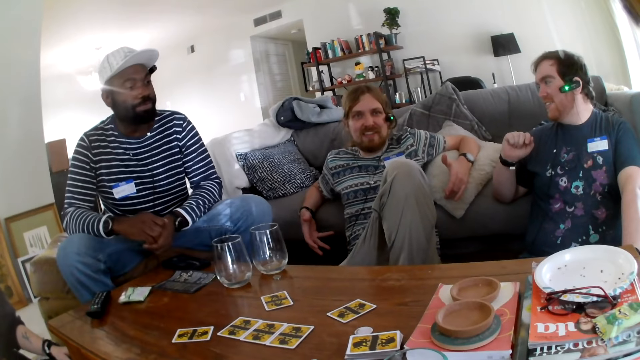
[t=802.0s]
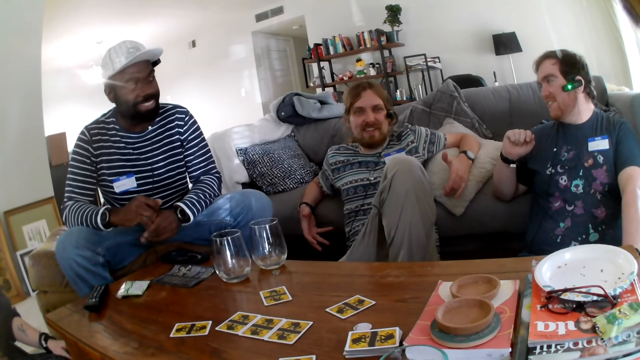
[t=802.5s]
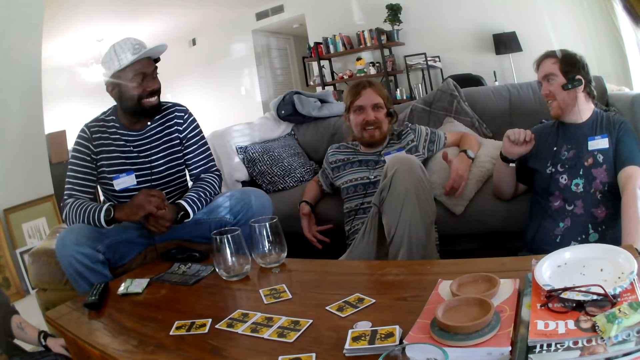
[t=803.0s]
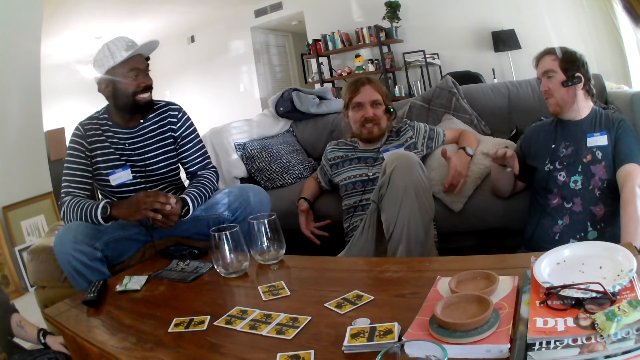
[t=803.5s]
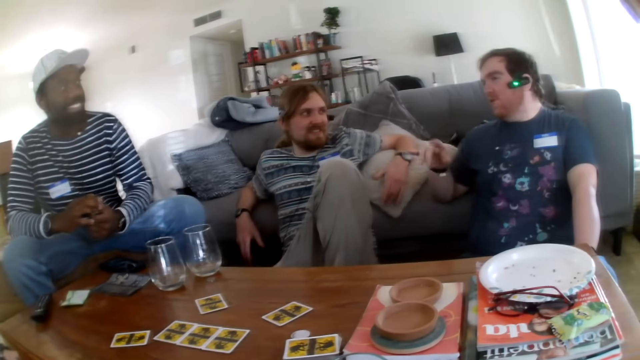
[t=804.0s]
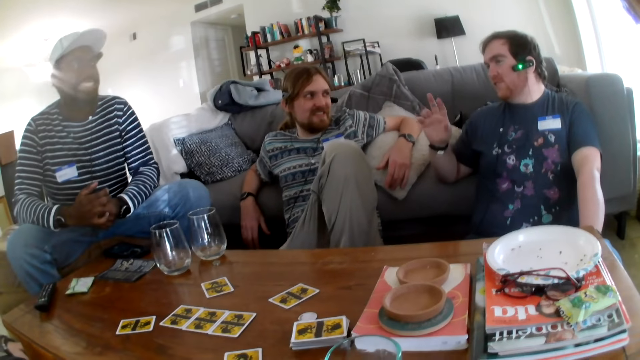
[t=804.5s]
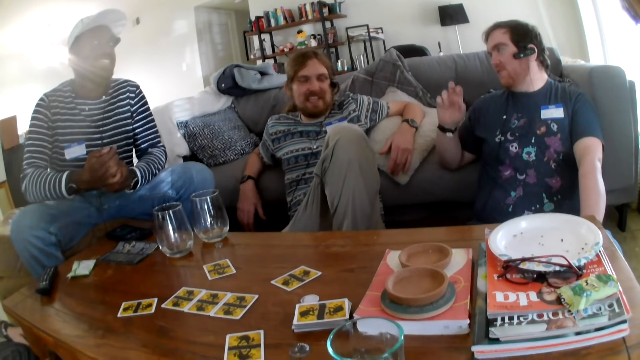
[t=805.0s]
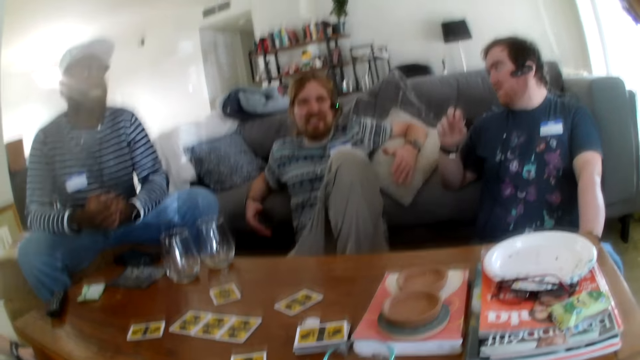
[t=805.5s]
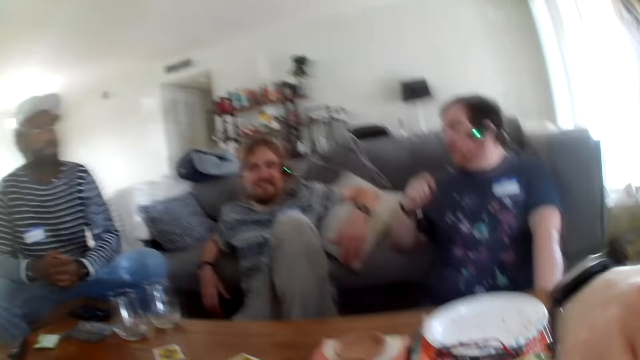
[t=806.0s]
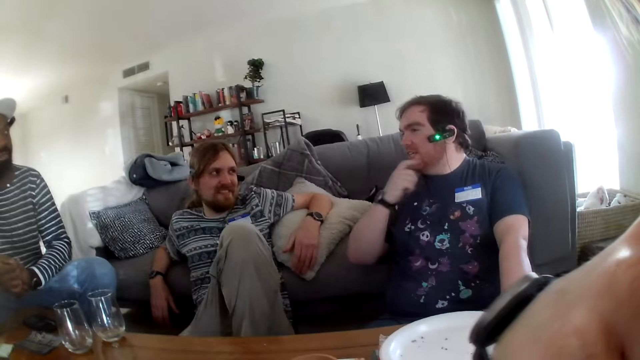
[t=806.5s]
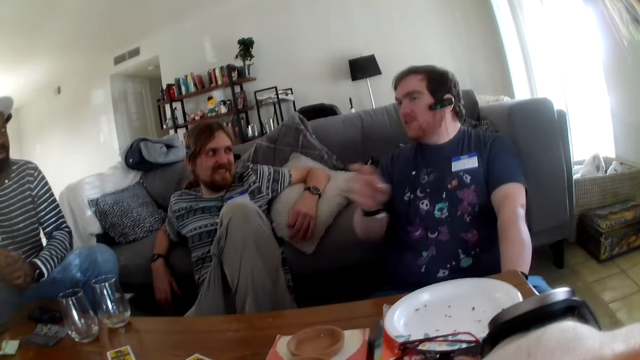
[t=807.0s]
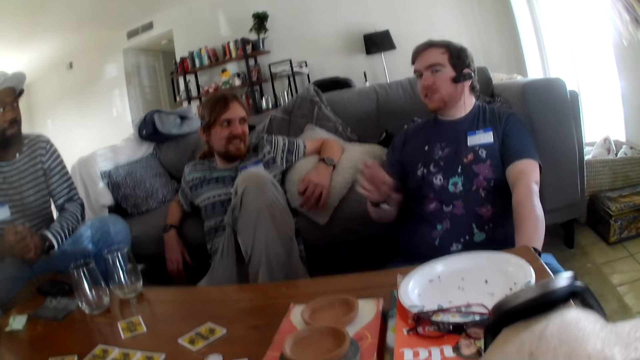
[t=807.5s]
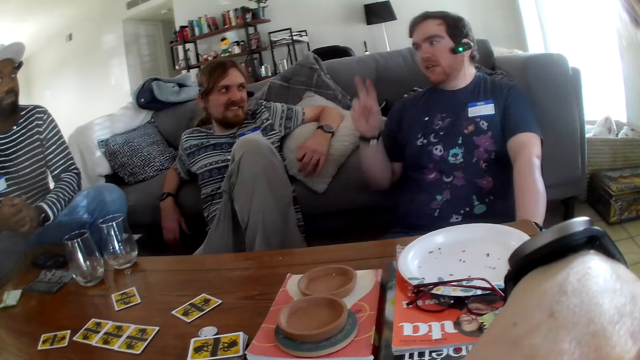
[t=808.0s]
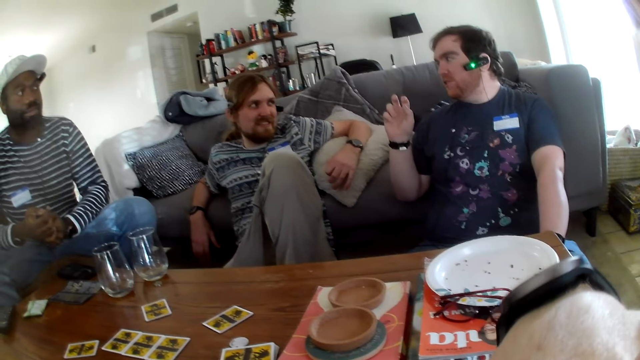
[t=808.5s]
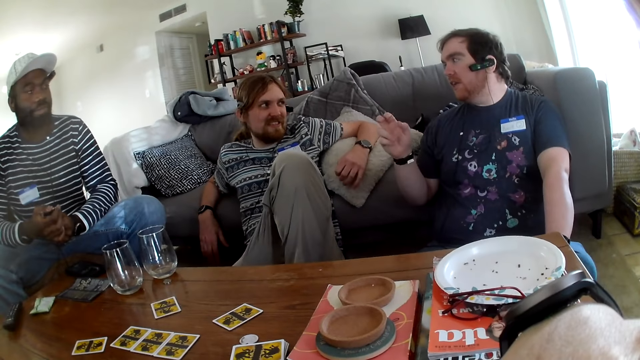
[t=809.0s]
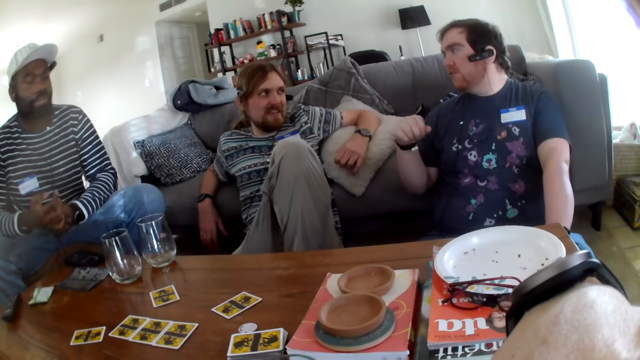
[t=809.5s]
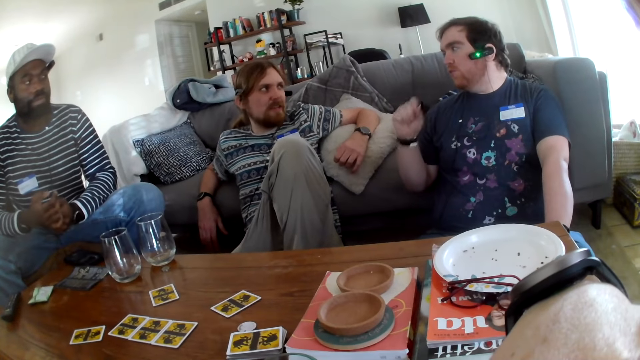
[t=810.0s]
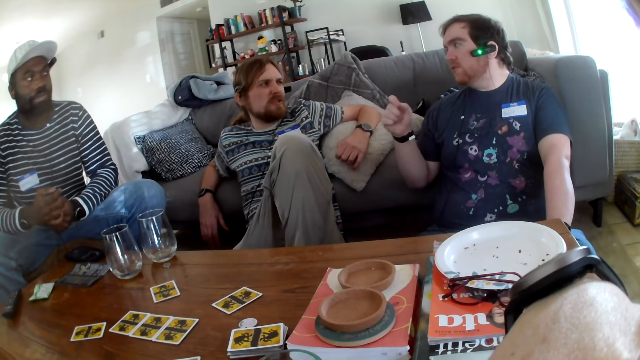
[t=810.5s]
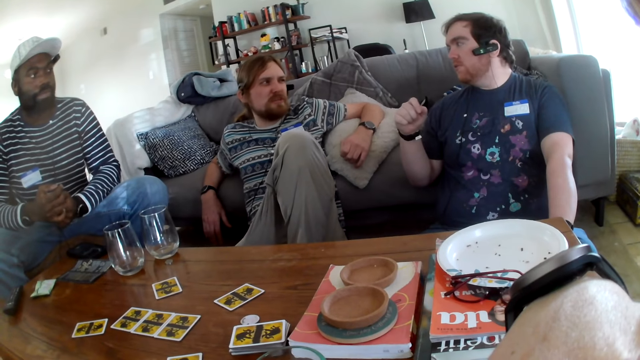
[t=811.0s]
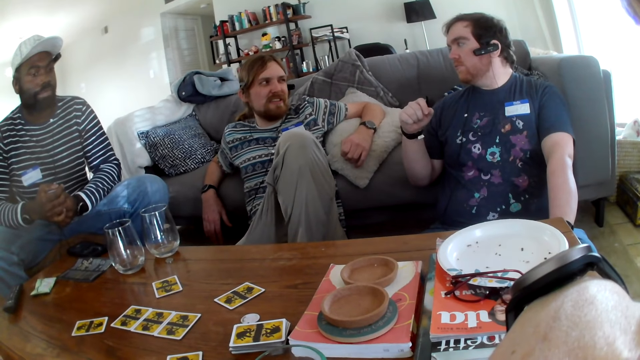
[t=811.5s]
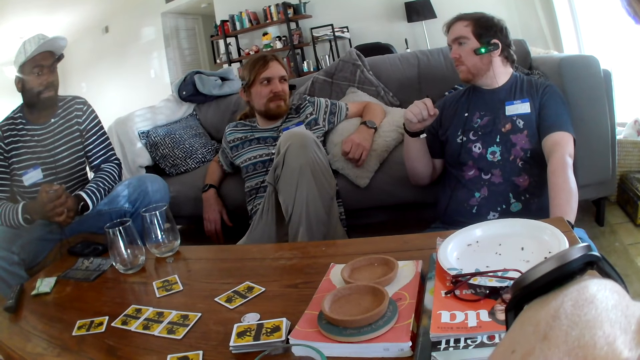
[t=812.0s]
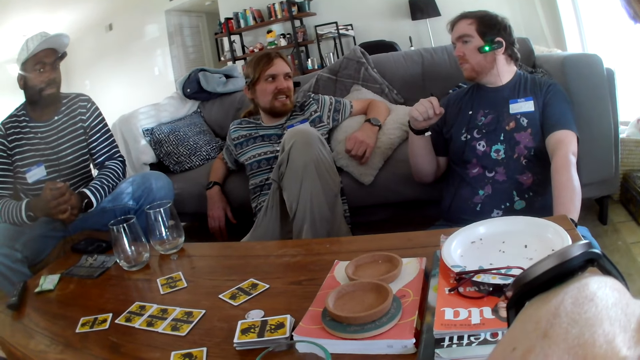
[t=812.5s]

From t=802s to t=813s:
A person laughs. Another person talks to a third person. A man moves the hand. The third person talks to the second person.

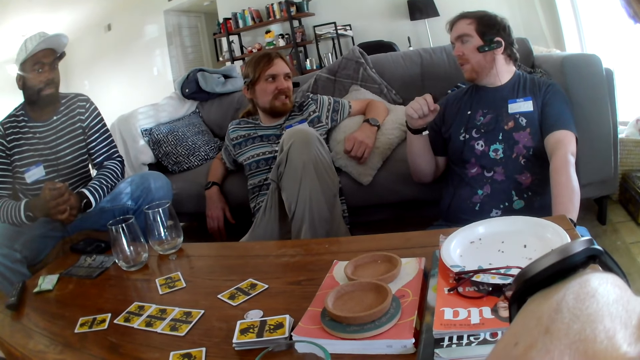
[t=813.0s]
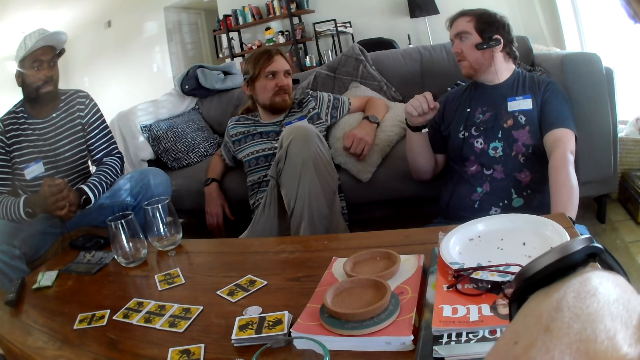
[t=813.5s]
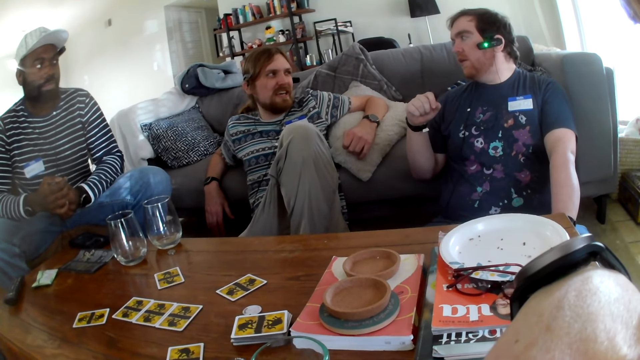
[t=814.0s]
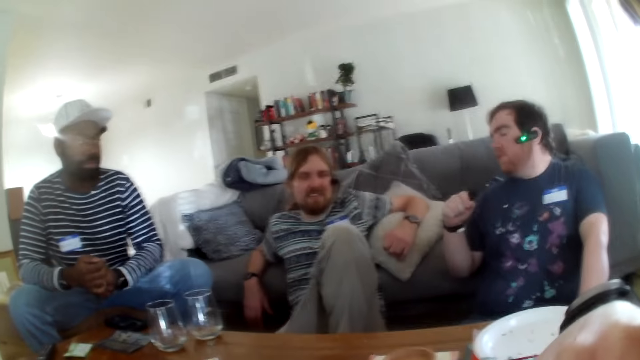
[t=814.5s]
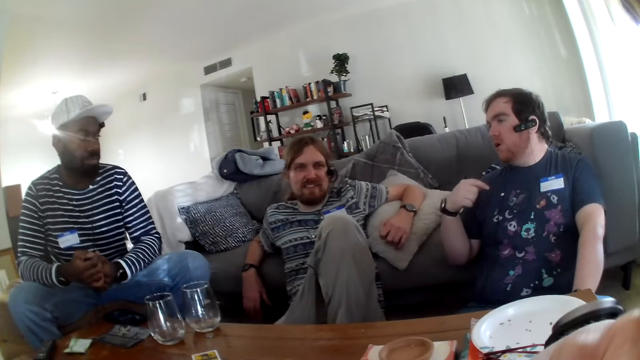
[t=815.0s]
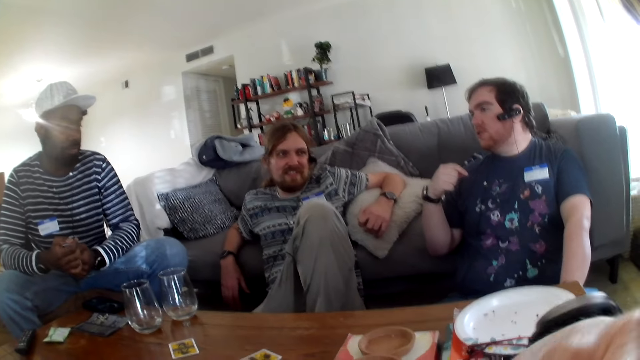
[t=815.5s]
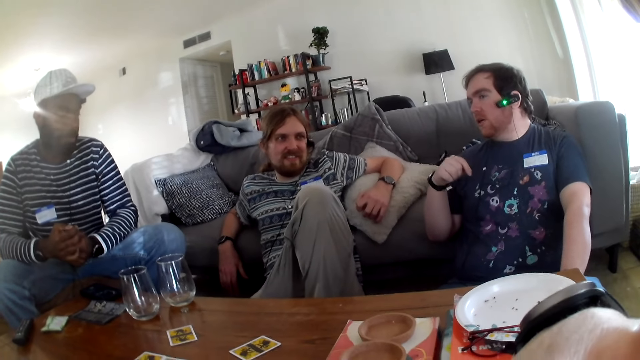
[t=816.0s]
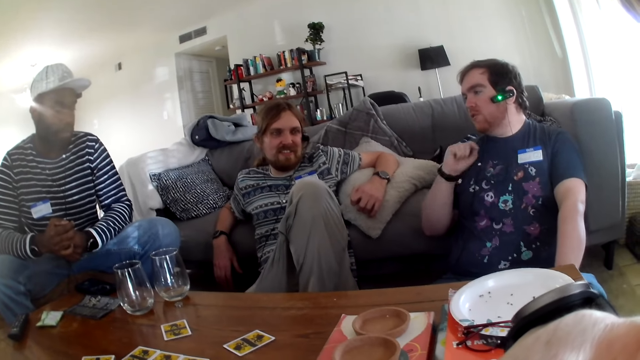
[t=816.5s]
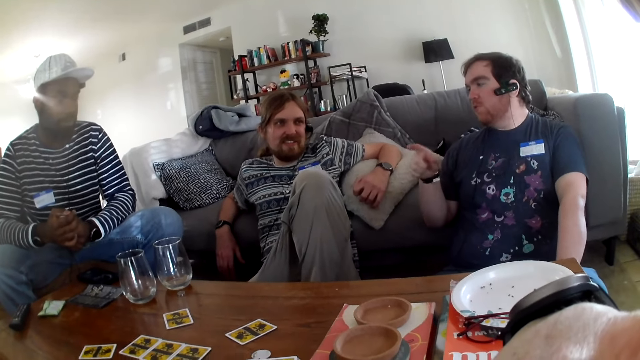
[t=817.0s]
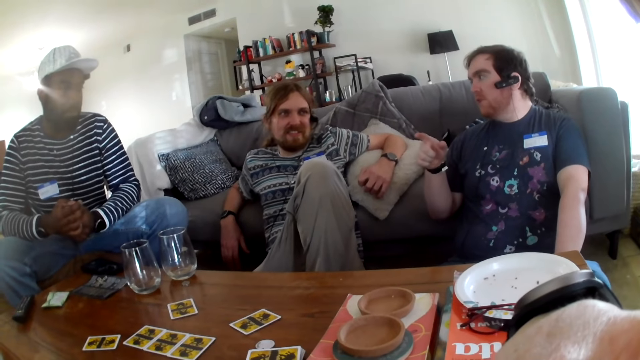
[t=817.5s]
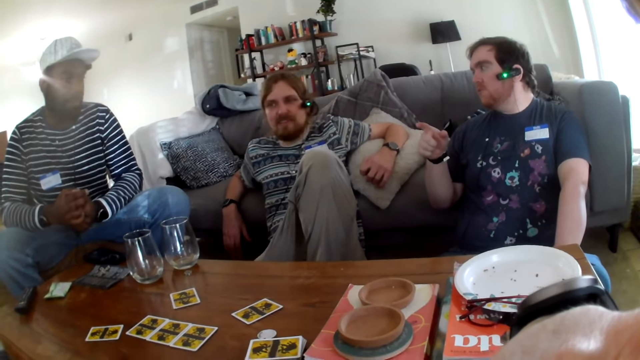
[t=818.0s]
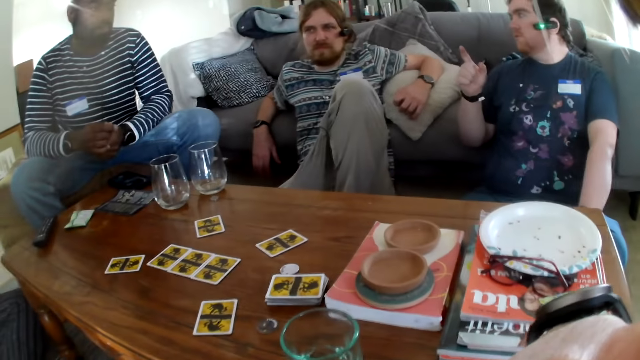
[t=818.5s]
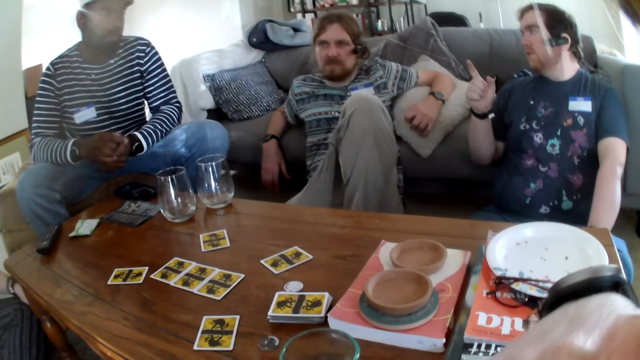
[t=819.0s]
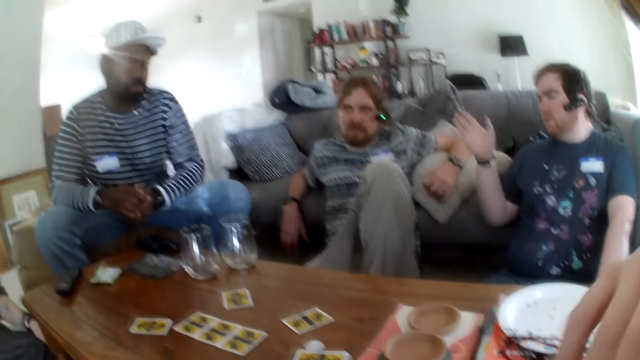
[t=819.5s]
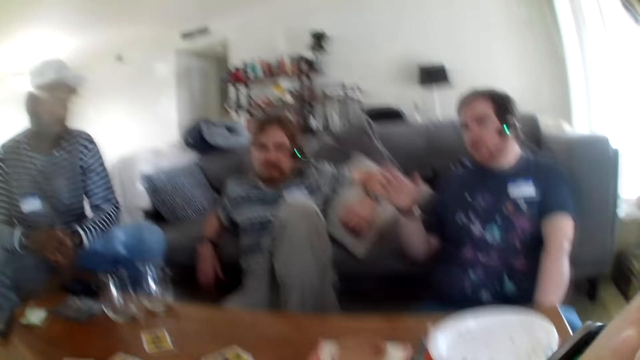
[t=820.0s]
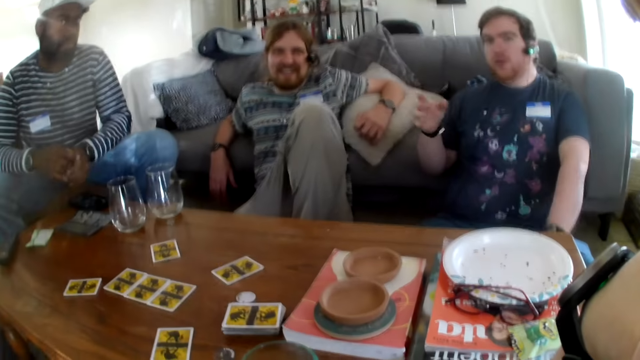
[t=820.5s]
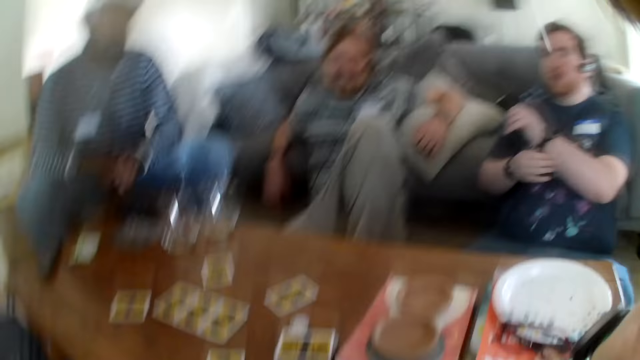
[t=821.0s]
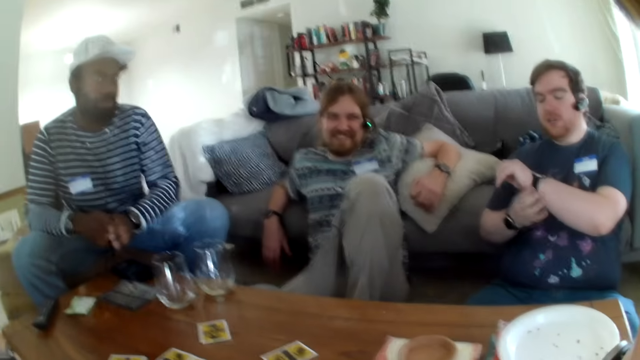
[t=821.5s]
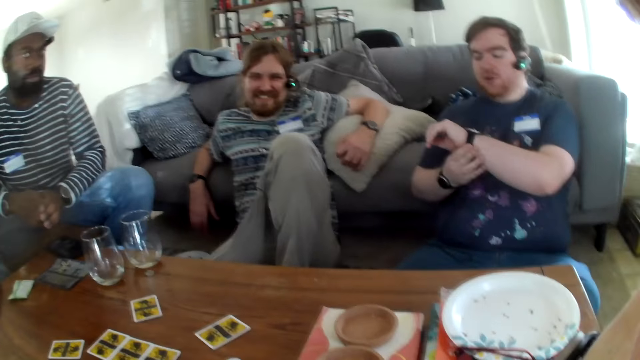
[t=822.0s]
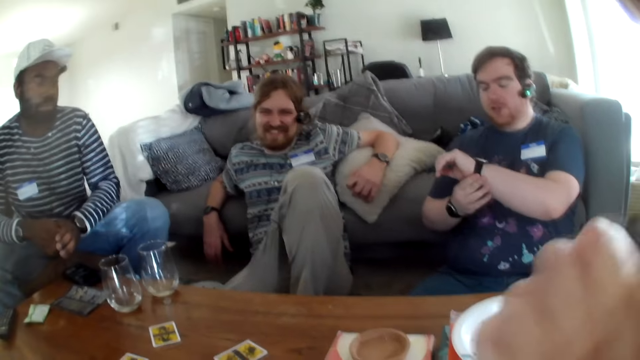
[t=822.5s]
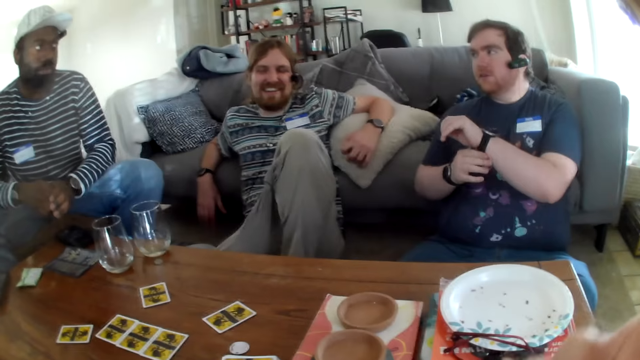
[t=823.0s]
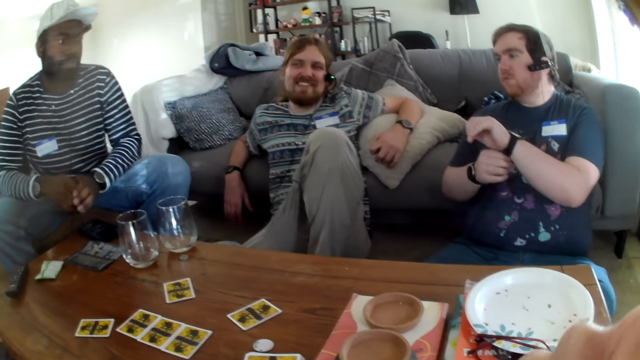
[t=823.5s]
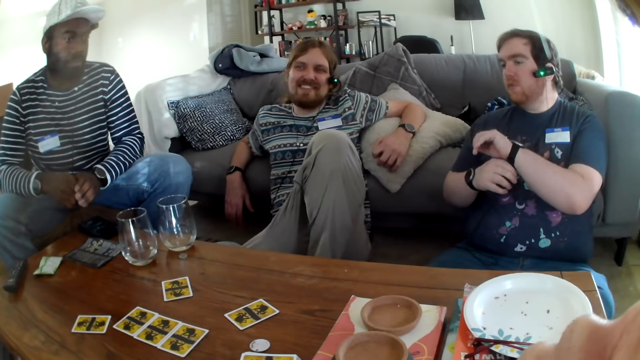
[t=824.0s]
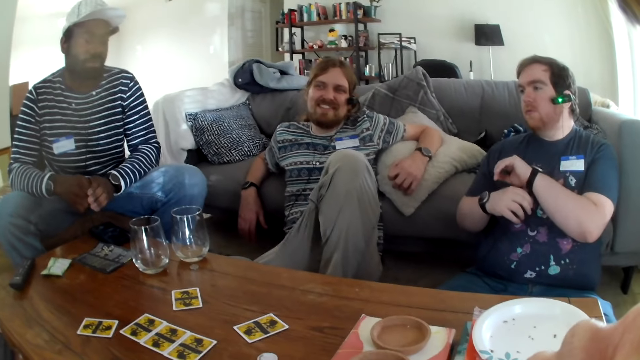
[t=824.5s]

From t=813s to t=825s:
A person talks to another person. The camera wearer talks. The first person talks. The other person talks. The camera wearer talks. The first person talks. A man looks at the watch. The camera wearer laughs. The other person laughs and talks.
